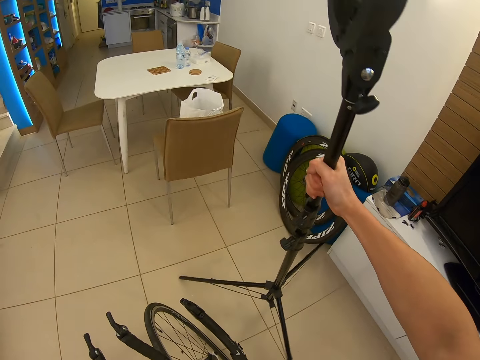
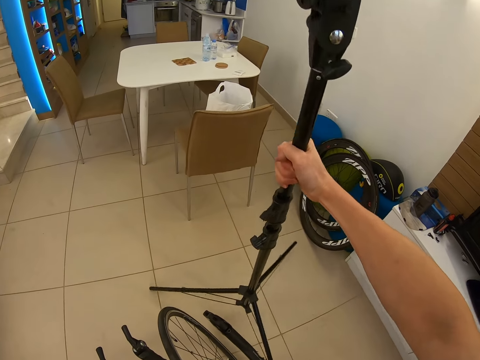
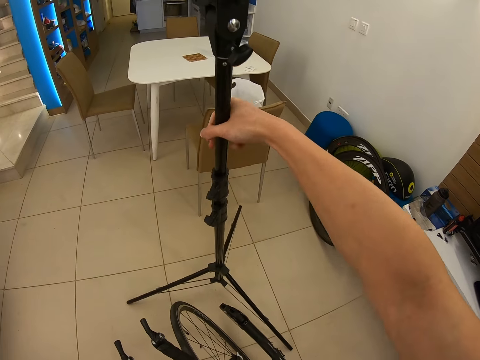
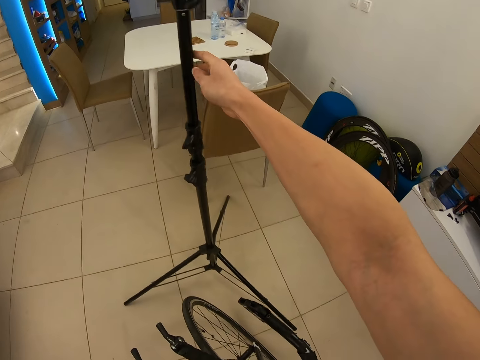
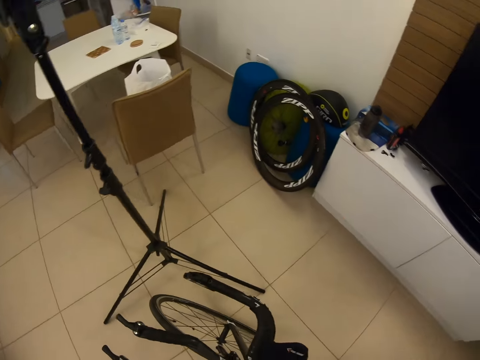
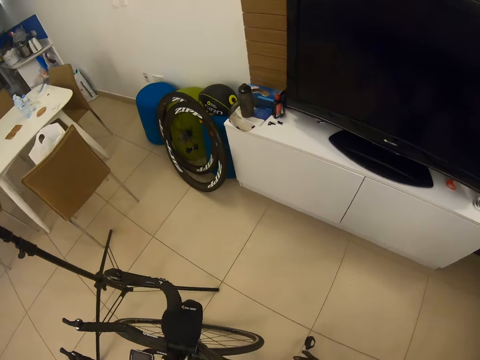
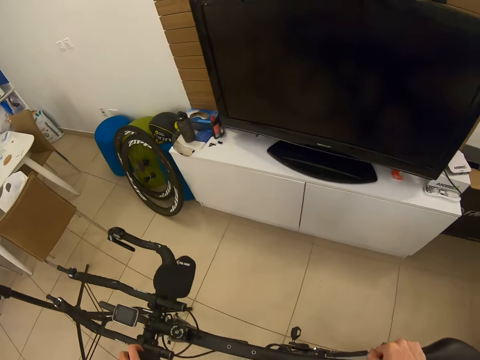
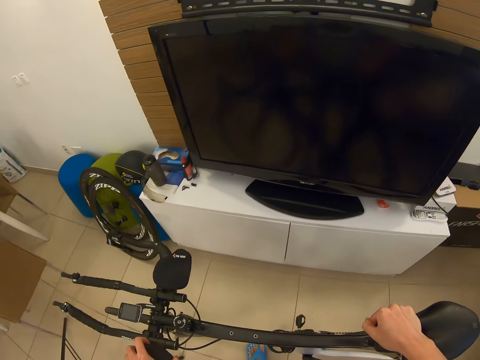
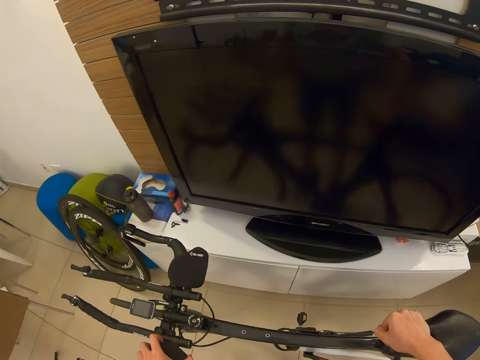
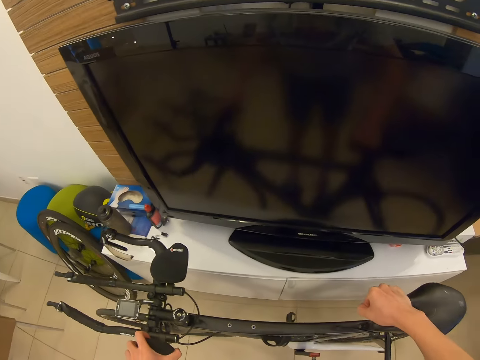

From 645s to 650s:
The camera wearer holds the pump. They move the bicycle near the TV stand.

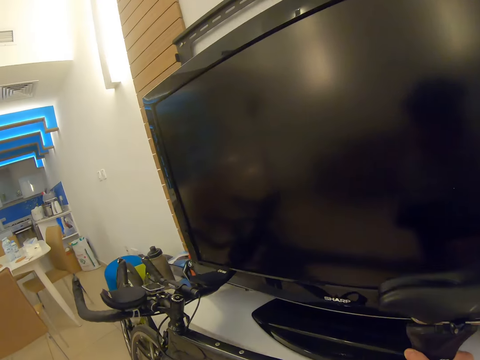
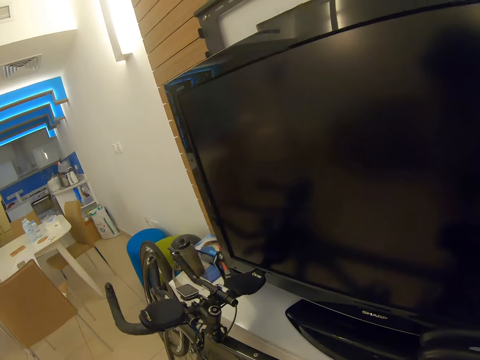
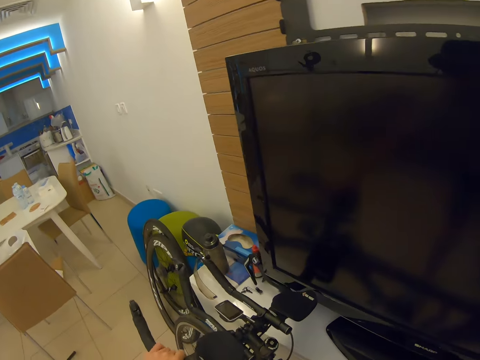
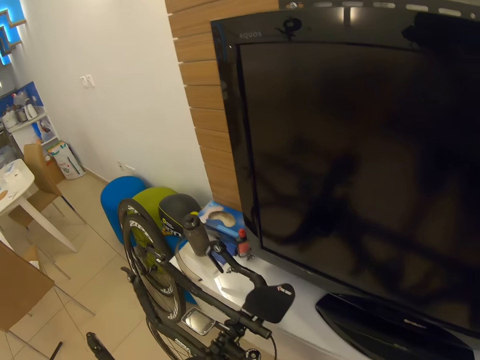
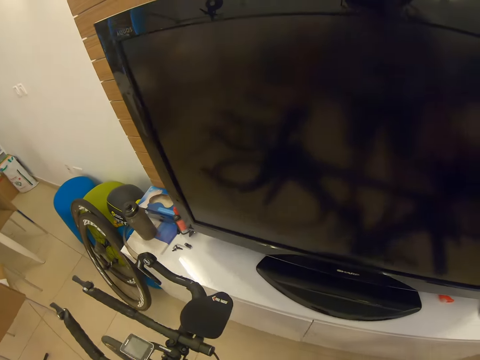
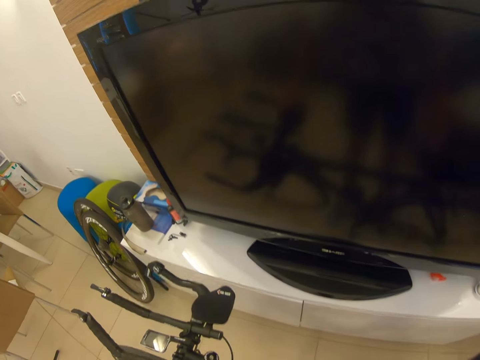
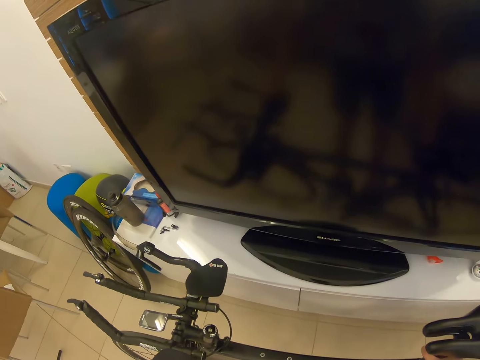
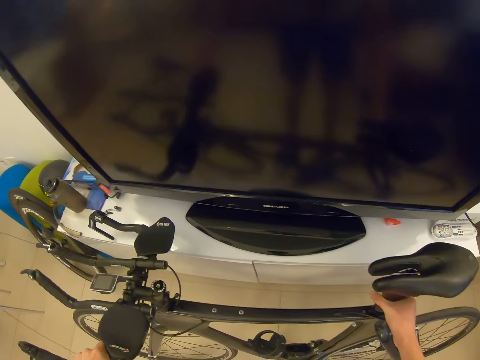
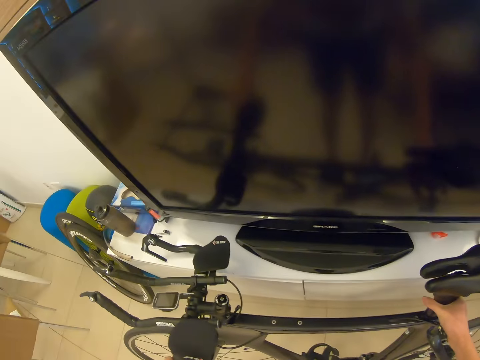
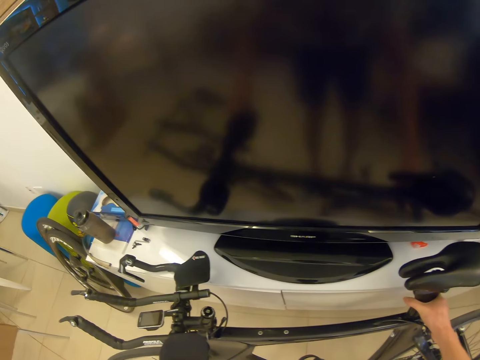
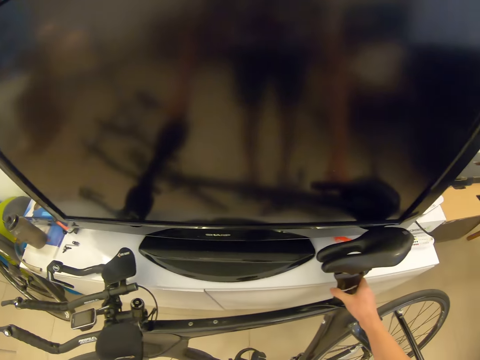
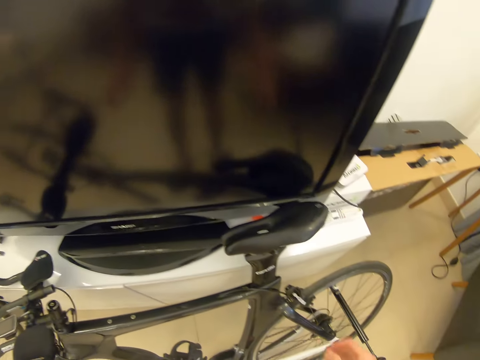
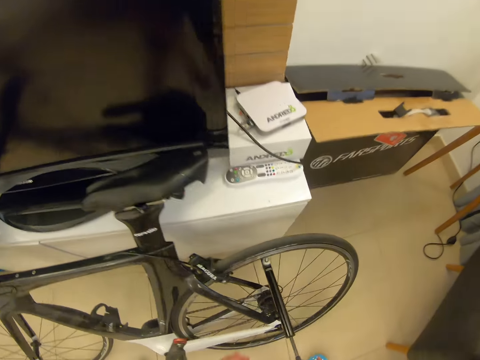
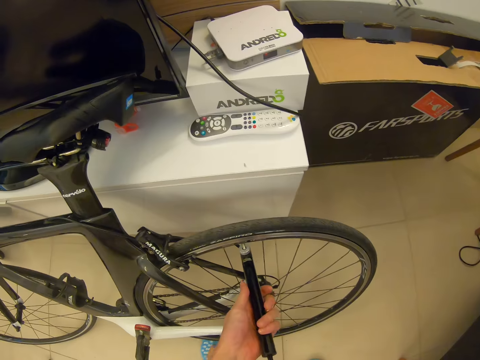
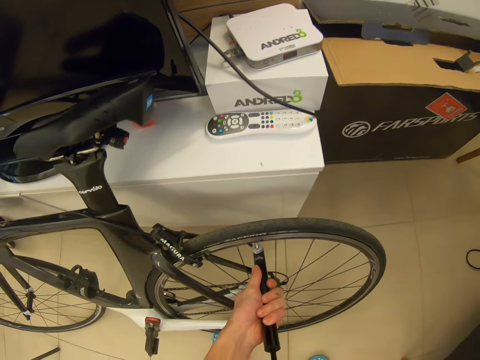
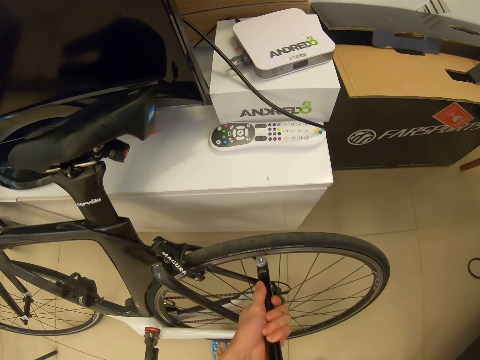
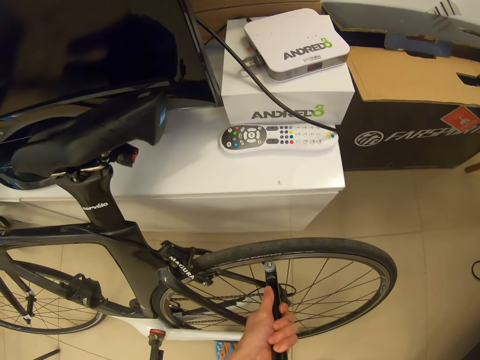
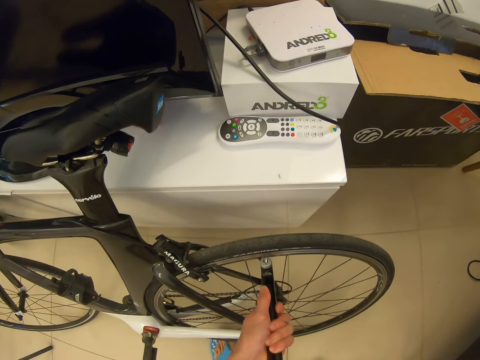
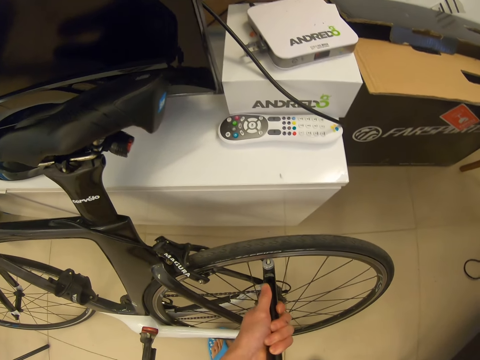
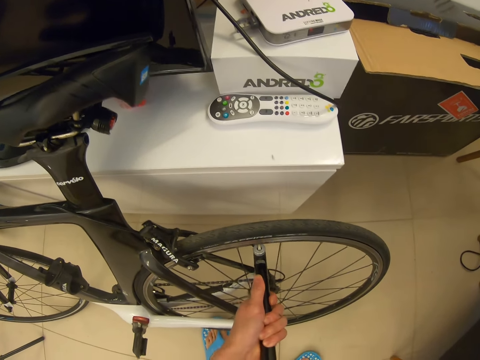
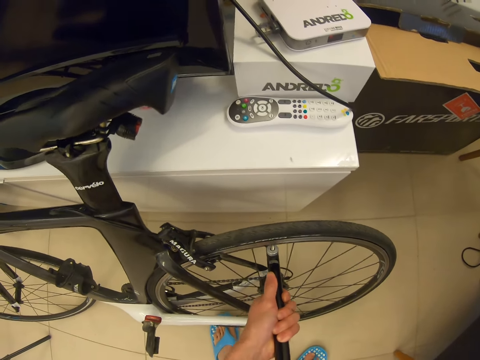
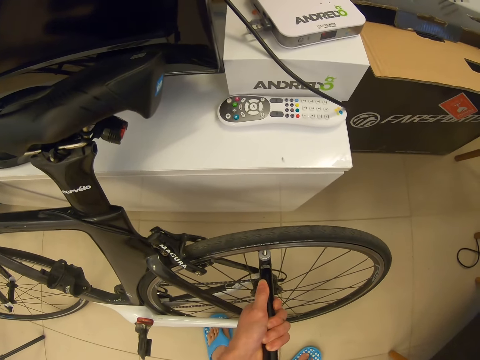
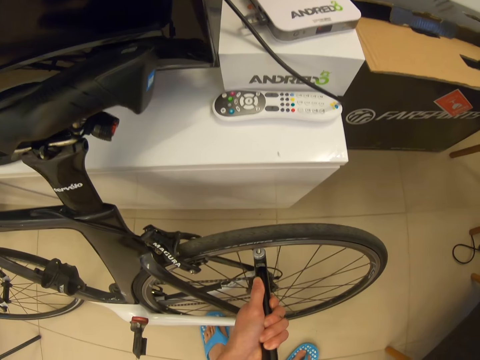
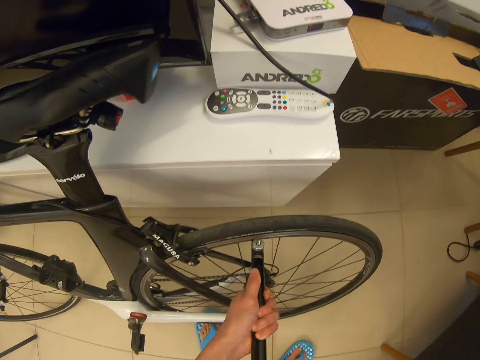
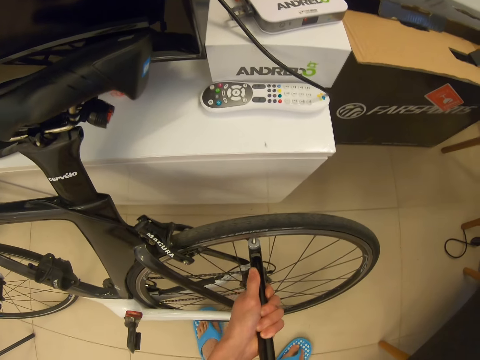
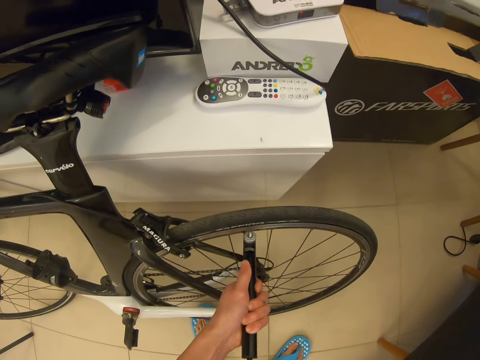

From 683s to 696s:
The camera wearer slants the bicycle against the TV stand. They pump air in the bicycle tire.

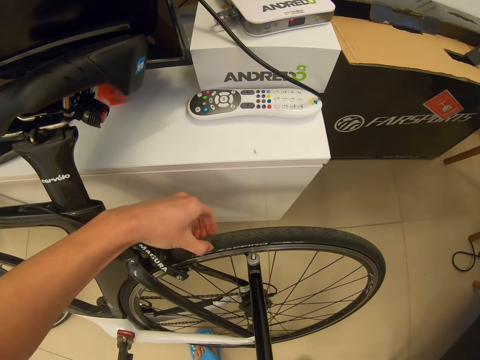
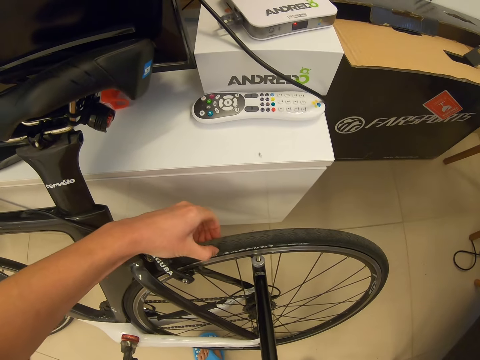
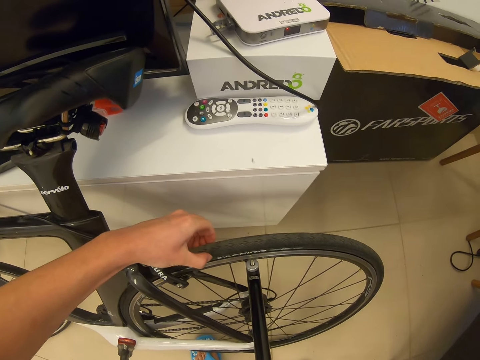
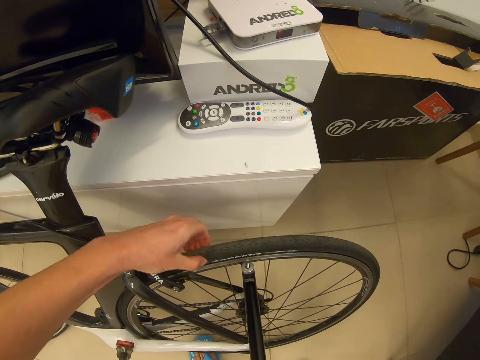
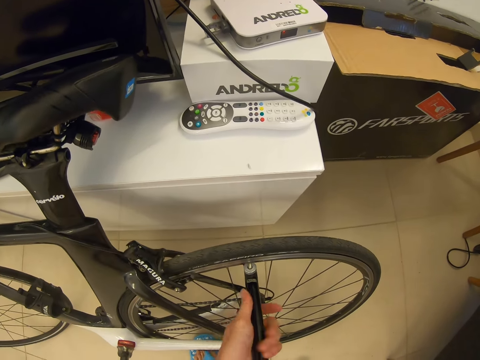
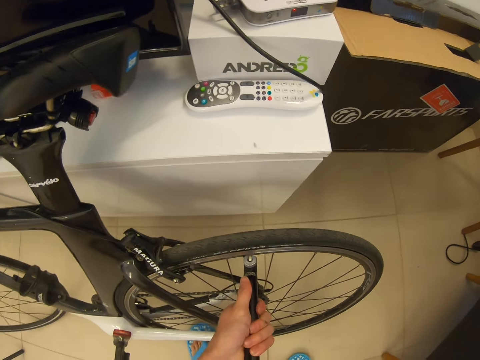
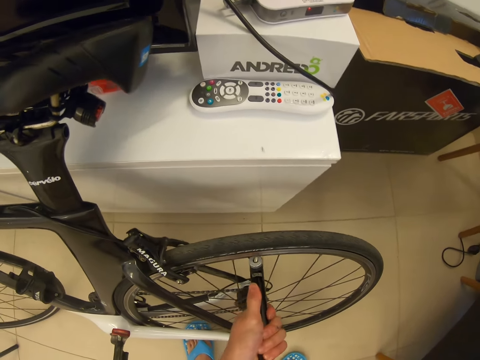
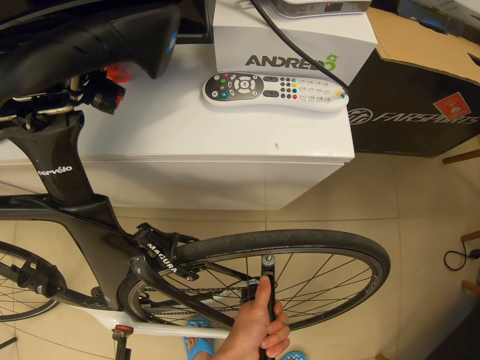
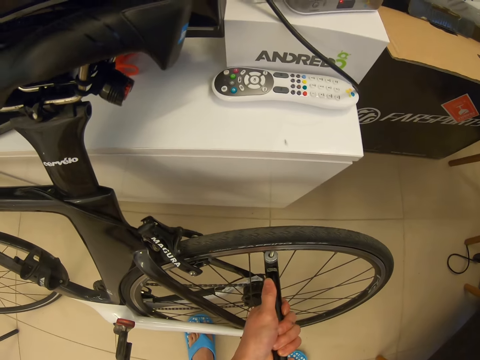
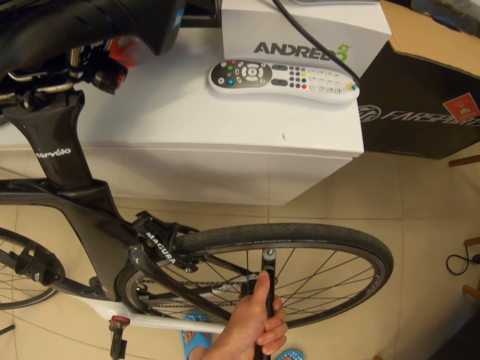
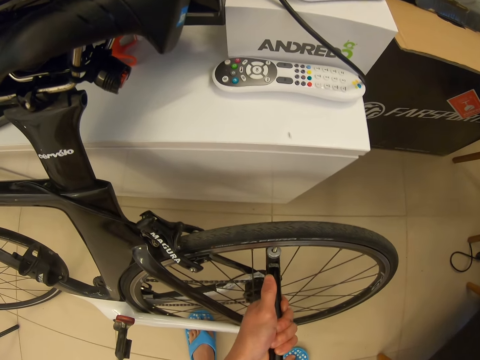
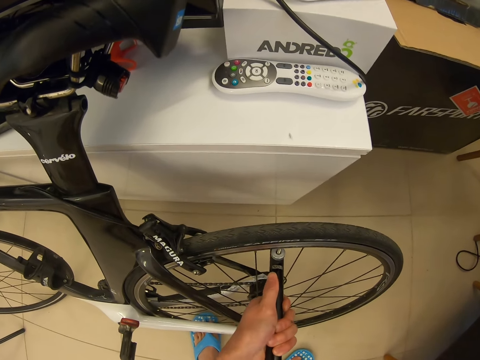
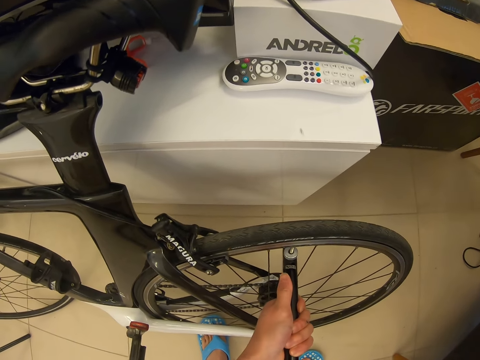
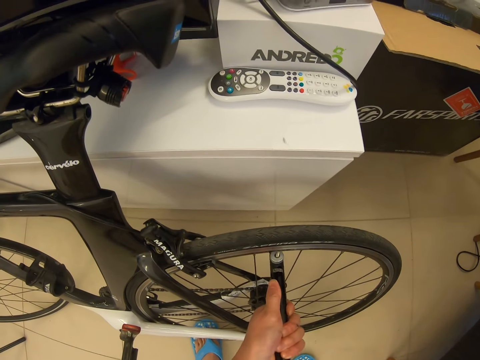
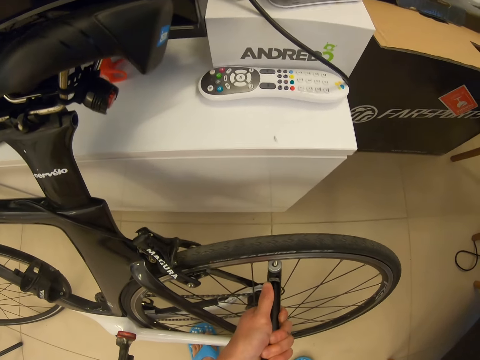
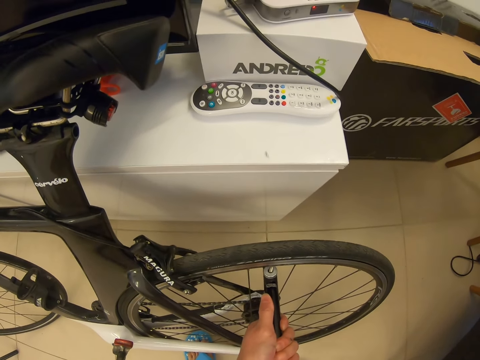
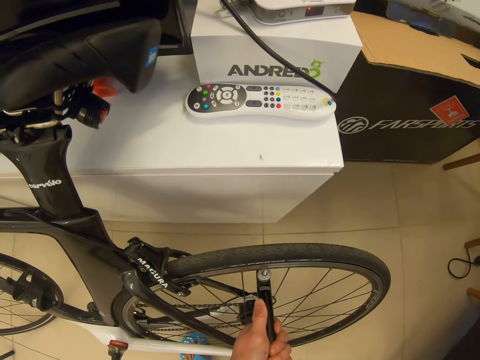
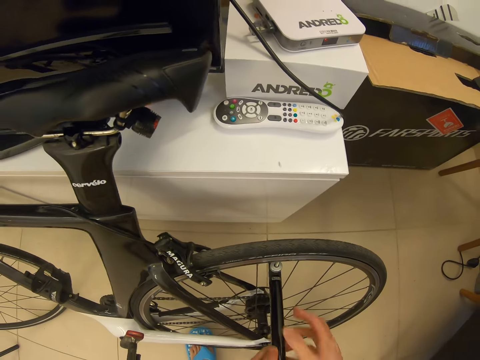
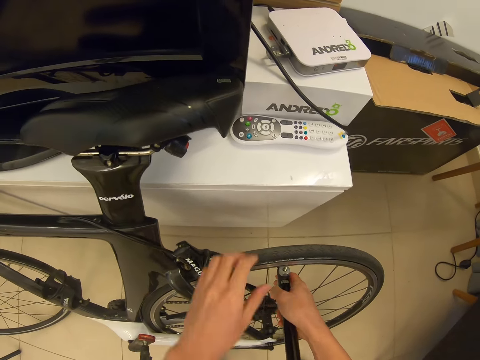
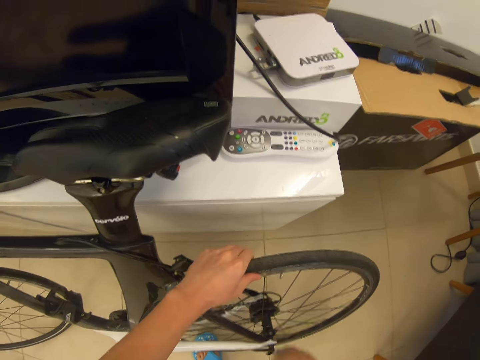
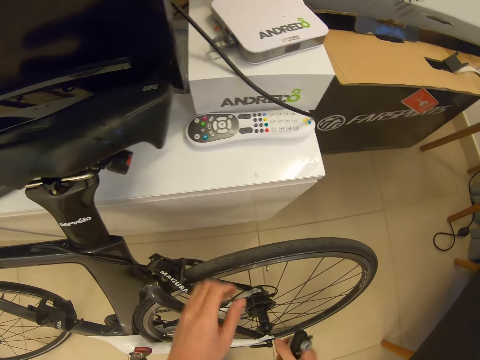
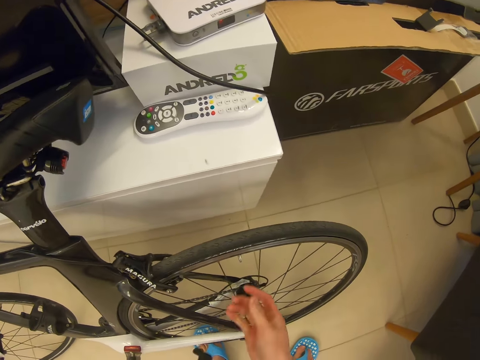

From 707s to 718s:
The camera wearer touches the bicycle tire. They pump air in the bicycle tire. They remove the pump from the tire.
